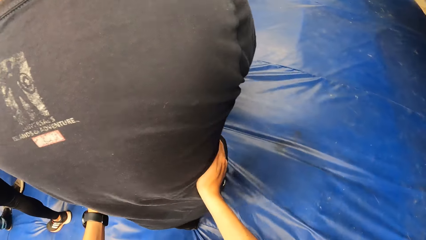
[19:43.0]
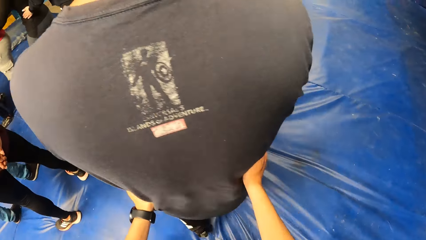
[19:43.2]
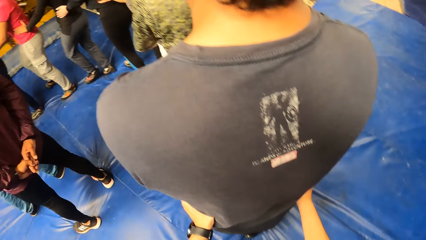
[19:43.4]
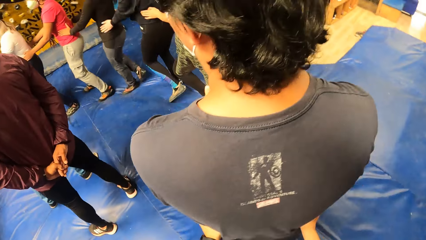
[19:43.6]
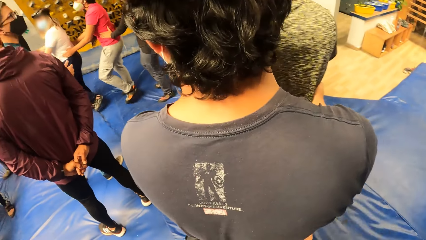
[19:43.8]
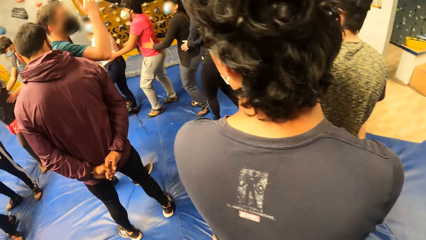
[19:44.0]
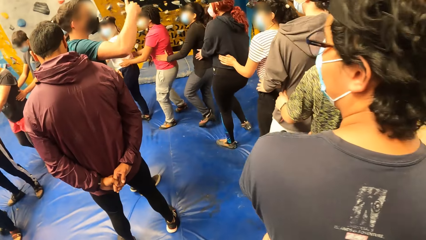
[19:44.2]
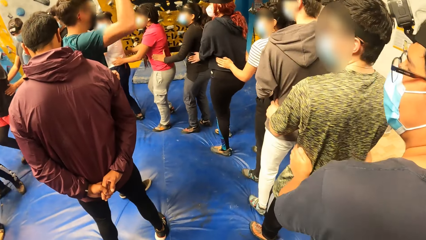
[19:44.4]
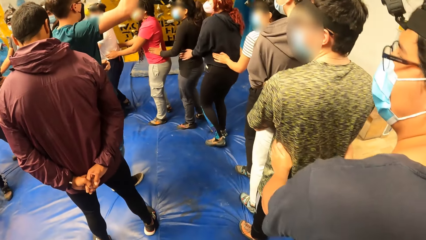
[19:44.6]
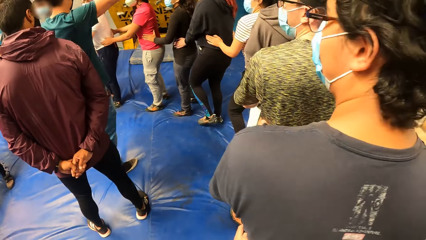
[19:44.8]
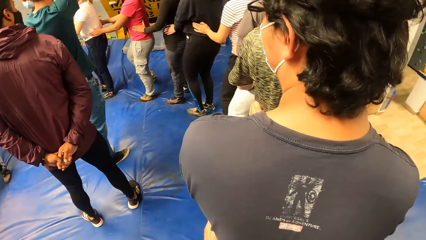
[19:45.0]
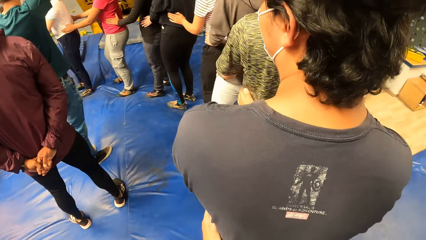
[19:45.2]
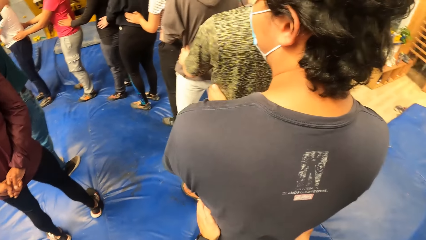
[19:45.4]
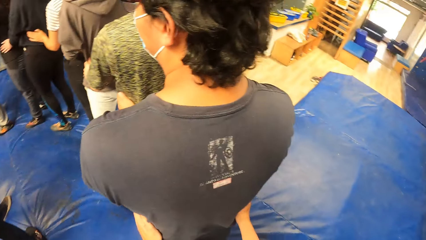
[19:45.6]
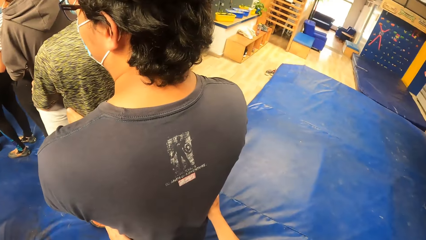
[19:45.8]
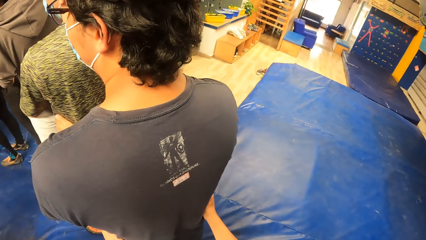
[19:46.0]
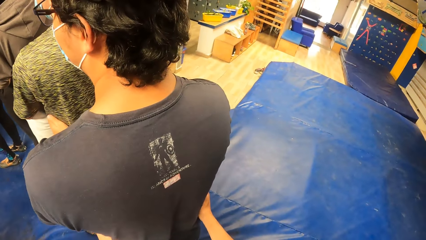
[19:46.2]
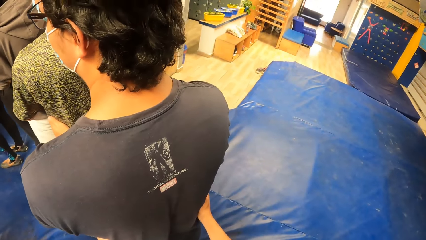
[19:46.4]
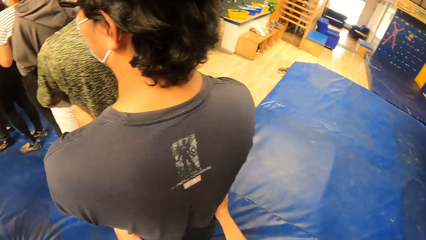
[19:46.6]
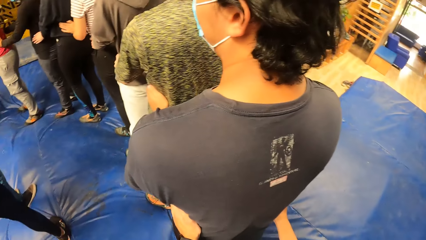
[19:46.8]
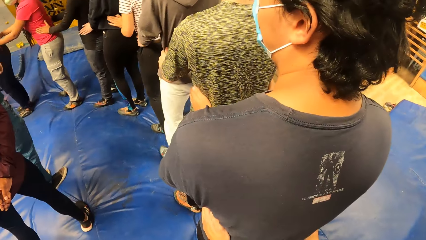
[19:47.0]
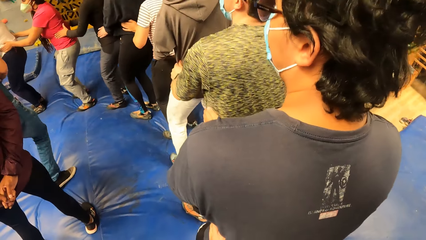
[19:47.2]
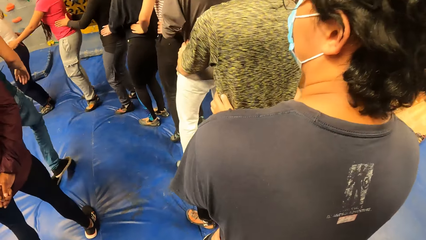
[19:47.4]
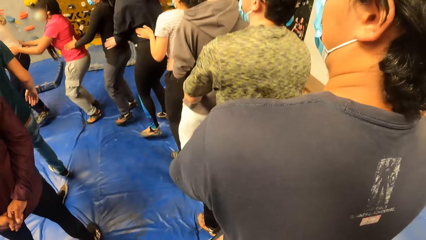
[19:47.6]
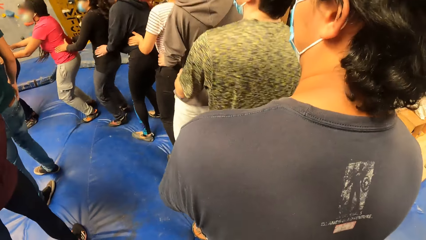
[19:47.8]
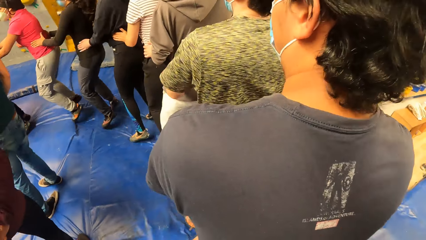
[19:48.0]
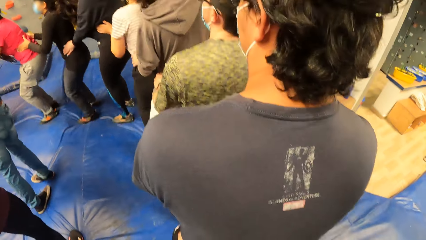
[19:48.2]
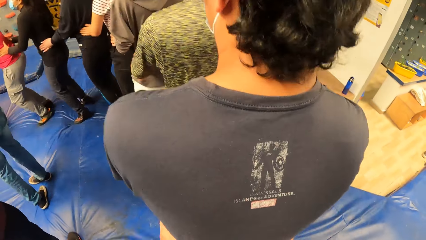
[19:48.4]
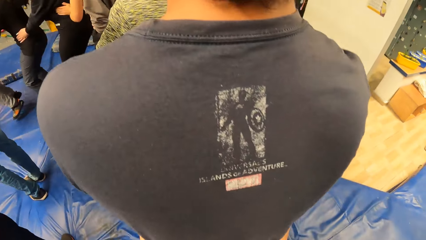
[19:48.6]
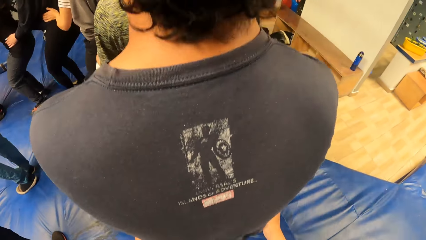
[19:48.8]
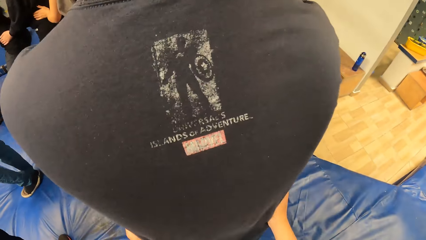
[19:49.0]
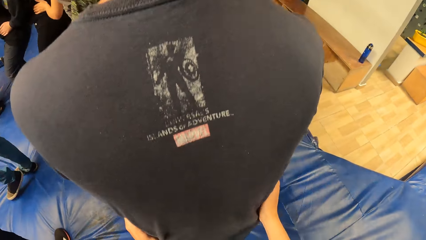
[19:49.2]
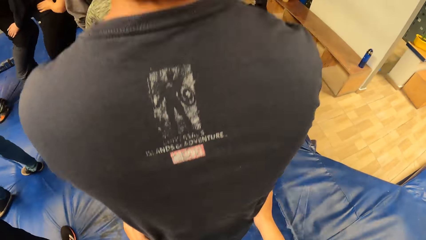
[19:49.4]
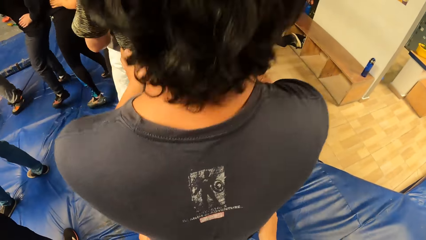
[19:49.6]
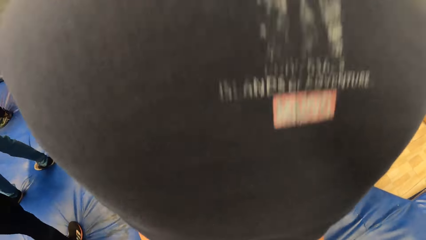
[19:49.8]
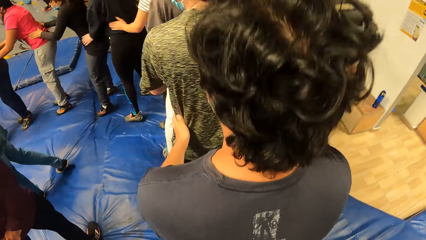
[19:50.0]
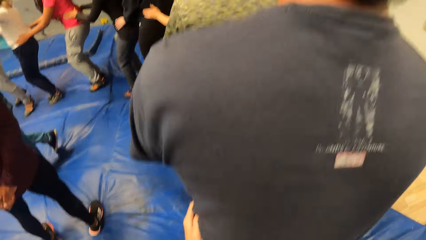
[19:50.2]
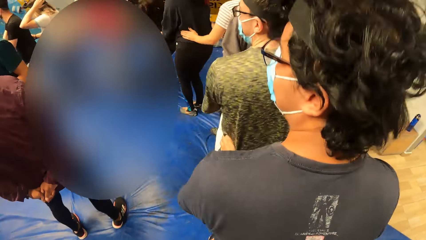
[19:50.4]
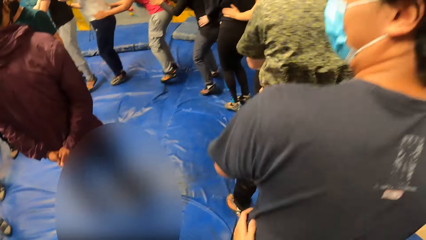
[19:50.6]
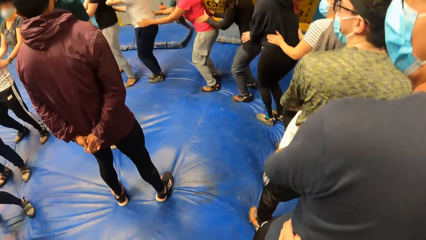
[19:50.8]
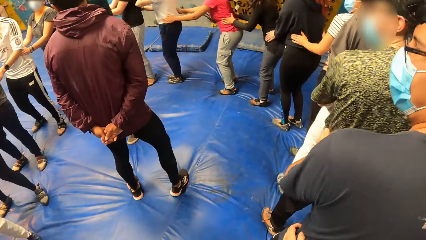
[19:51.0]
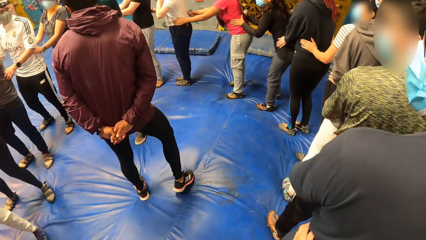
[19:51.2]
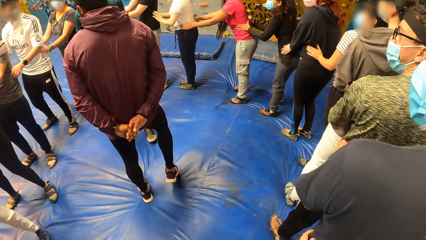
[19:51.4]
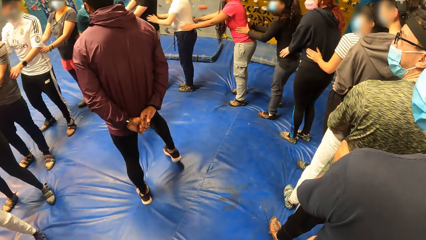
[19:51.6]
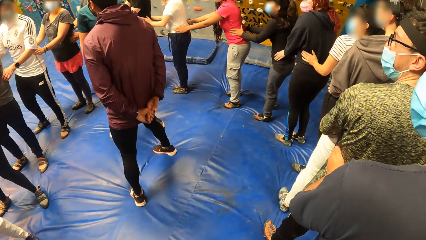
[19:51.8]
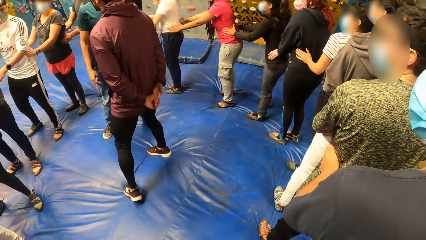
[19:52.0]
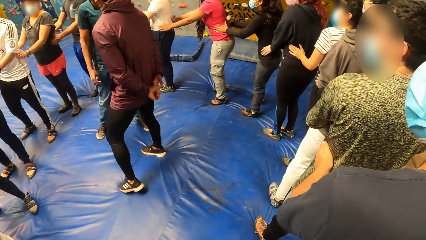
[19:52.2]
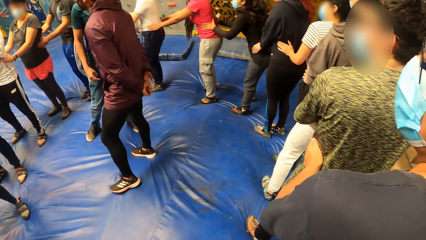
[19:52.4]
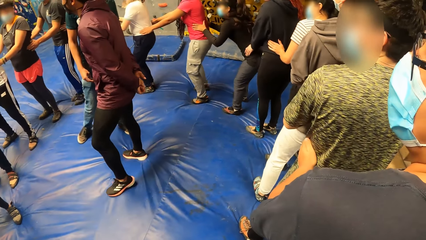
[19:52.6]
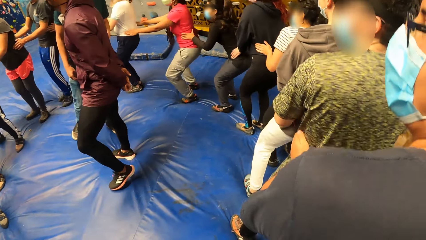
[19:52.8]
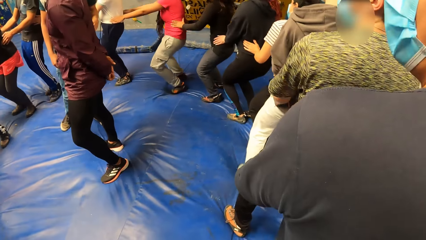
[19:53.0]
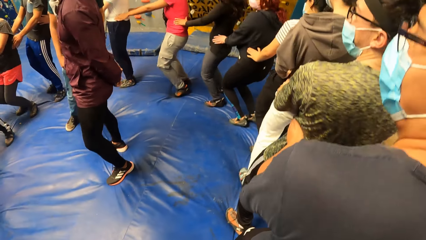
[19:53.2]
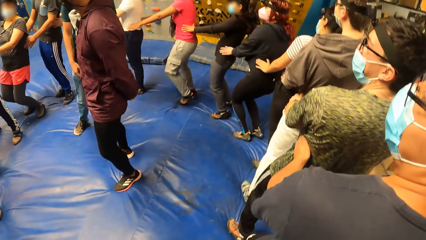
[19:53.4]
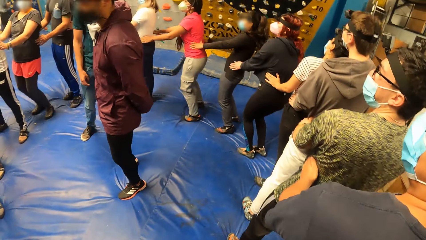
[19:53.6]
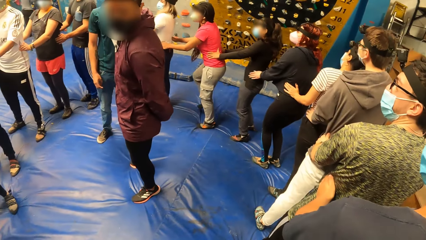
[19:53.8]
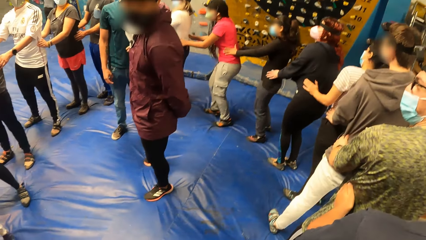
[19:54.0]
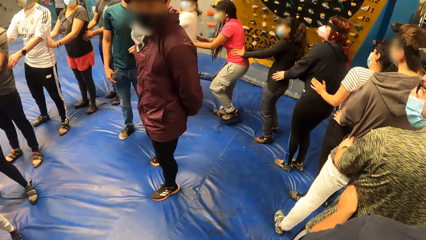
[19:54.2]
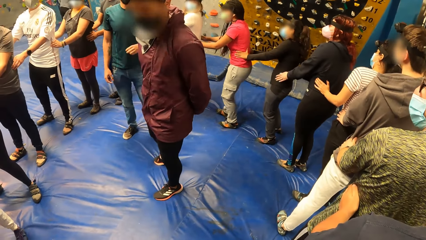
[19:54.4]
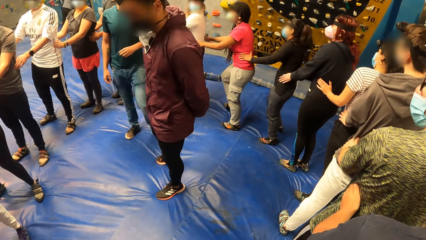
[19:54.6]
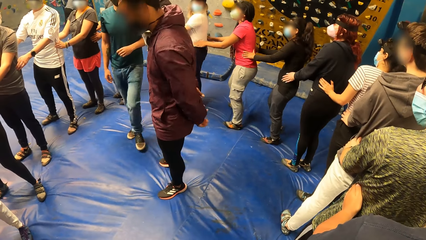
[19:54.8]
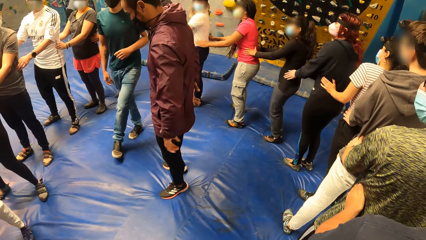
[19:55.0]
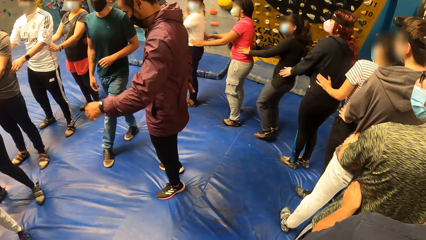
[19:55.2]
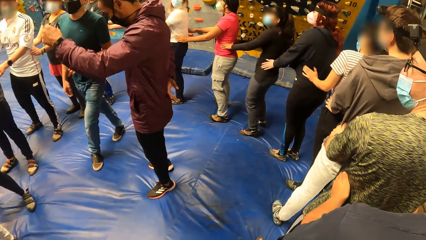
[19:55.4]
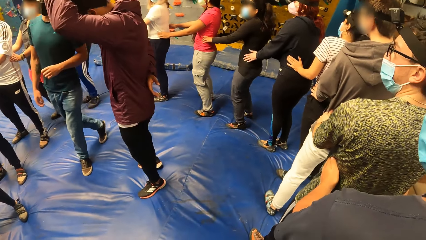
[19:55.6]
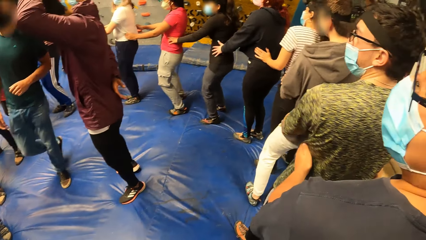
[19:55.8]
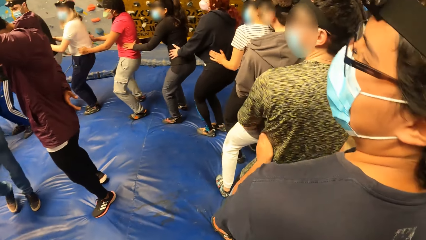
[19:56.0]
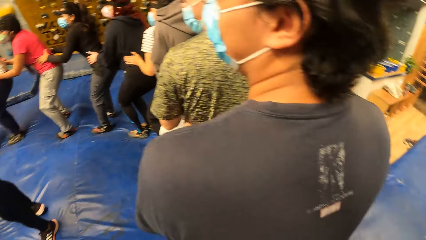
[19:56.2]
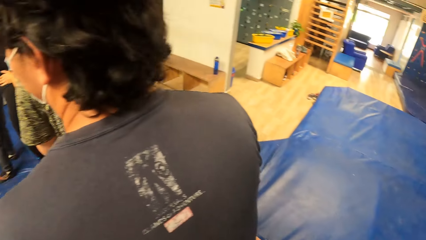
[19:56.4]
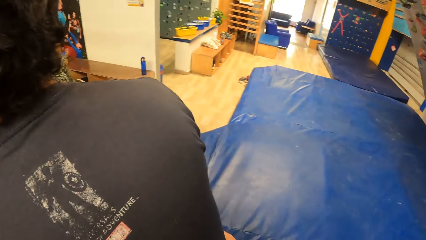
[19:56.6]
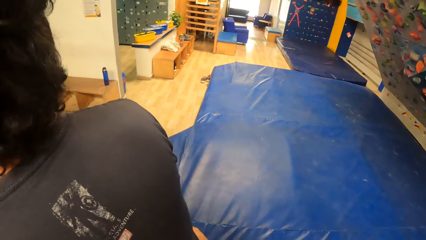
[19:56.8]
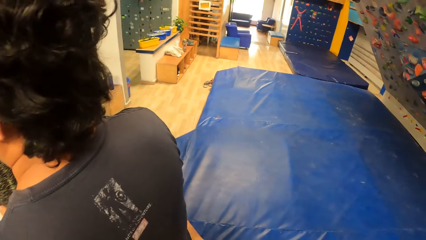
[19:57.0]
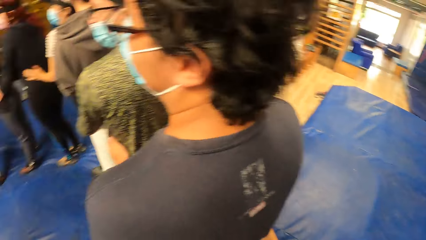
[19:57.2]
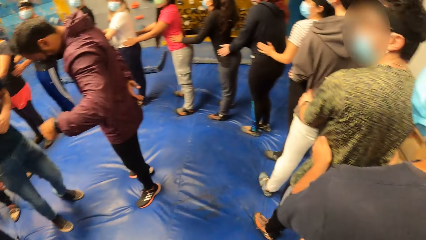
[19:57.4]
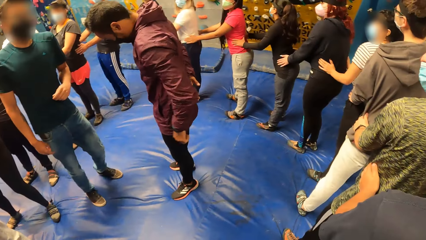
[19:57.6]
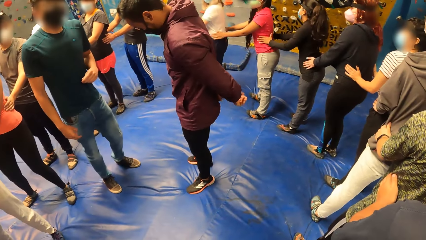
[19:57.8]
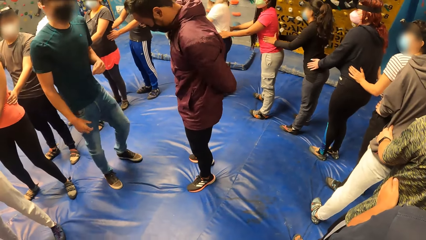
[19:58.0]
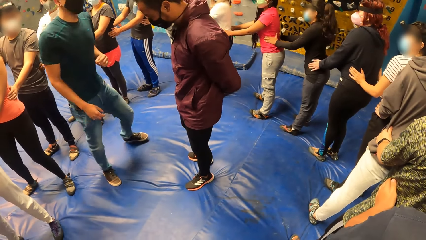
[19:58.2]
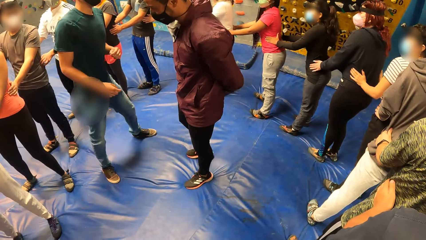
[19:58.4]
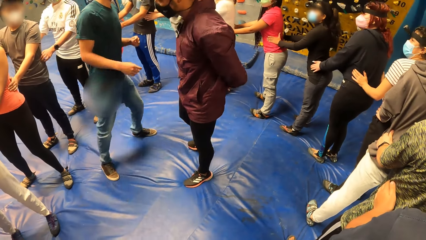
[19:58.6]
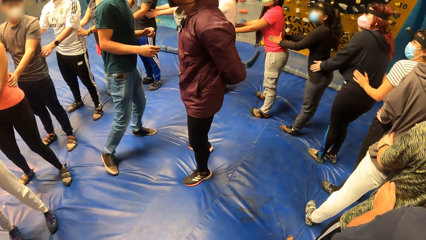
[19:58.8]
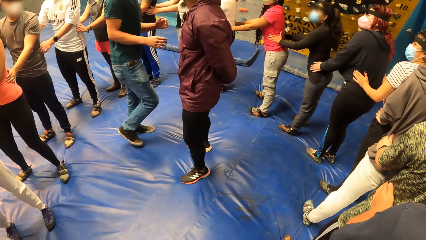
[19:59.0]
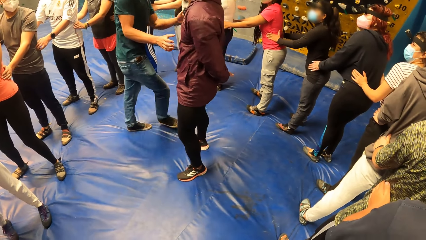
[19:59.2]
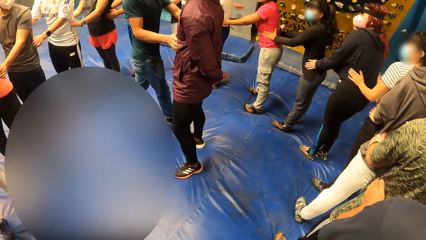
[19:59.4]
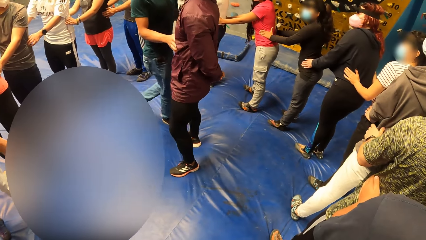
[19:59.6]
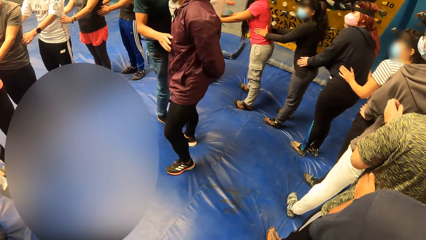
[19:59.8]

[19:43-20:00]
A man instructs the group of people. The camera wearer looks at the instructor. Another man exercises with the group of people with his hands on a third man. The camera wearer exercises with the group of people with her hands on the second man. She dances in the room. She looks at the instructor.
